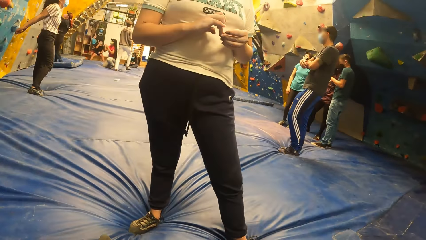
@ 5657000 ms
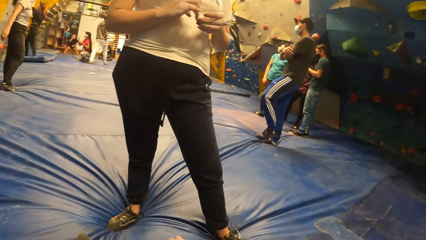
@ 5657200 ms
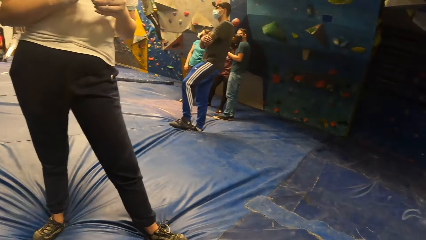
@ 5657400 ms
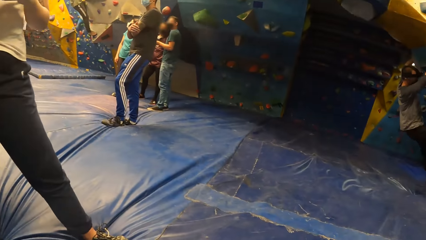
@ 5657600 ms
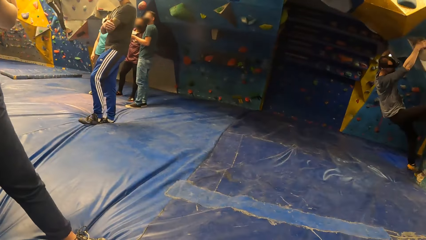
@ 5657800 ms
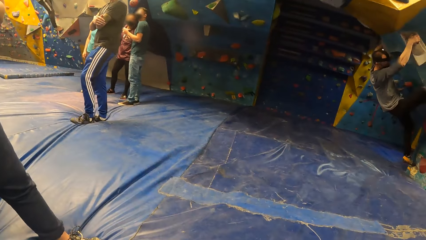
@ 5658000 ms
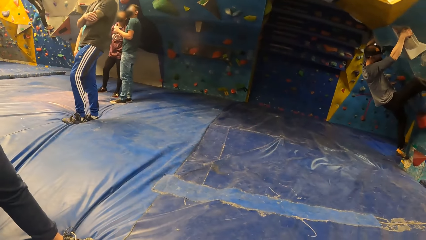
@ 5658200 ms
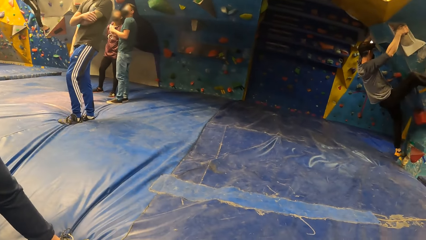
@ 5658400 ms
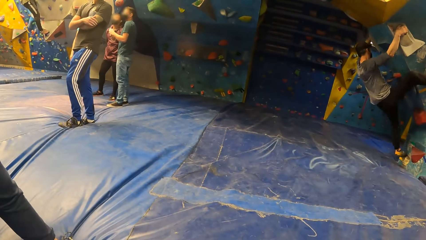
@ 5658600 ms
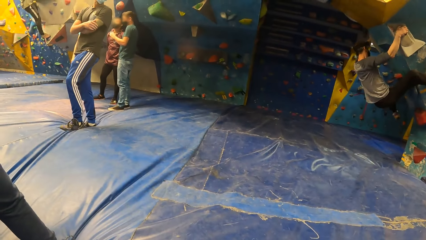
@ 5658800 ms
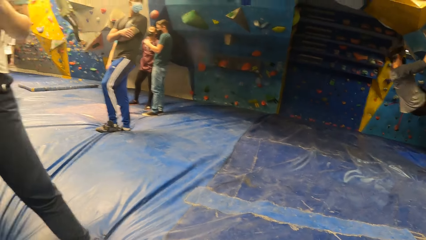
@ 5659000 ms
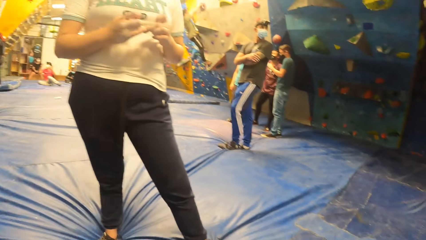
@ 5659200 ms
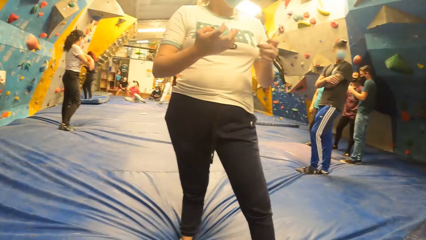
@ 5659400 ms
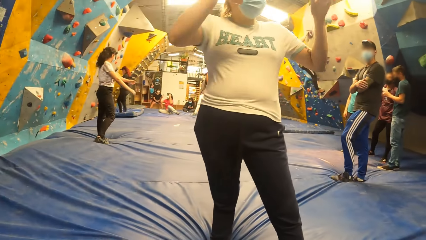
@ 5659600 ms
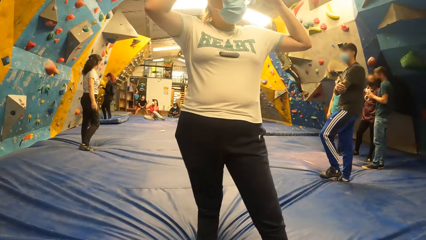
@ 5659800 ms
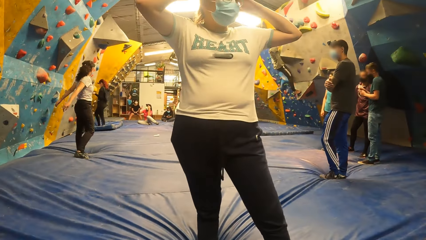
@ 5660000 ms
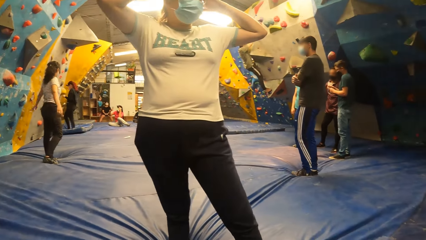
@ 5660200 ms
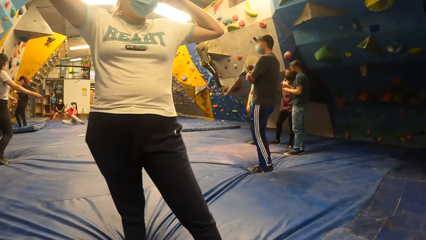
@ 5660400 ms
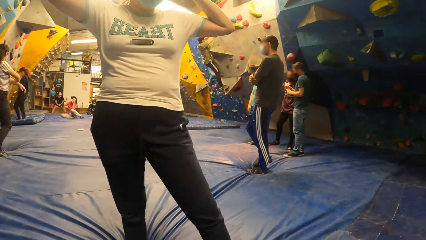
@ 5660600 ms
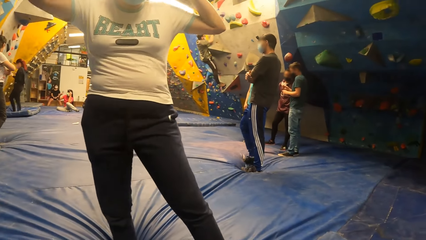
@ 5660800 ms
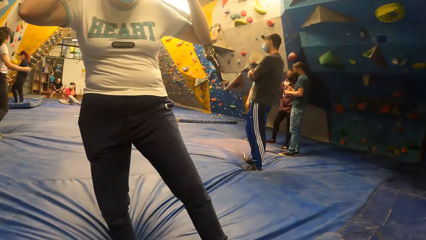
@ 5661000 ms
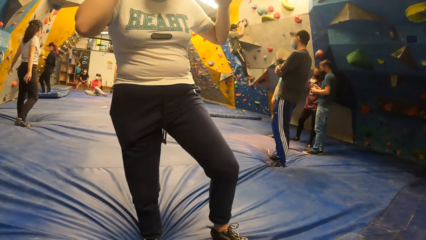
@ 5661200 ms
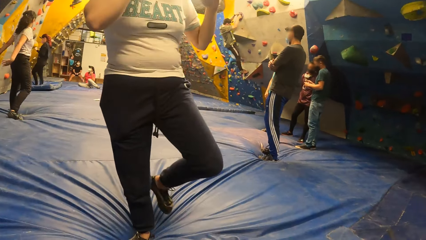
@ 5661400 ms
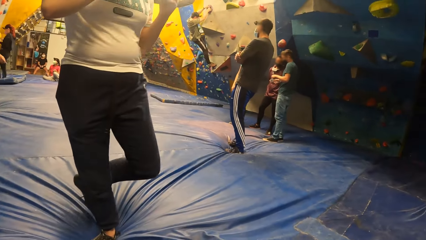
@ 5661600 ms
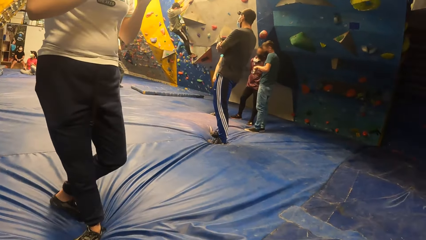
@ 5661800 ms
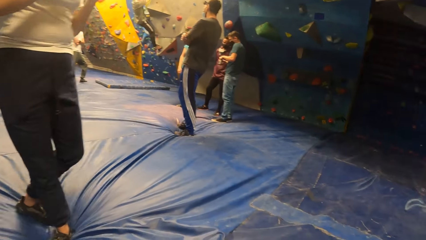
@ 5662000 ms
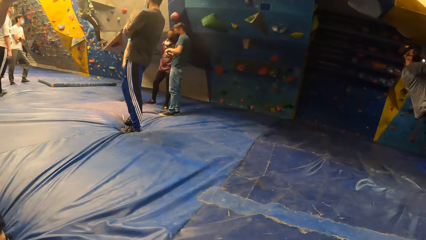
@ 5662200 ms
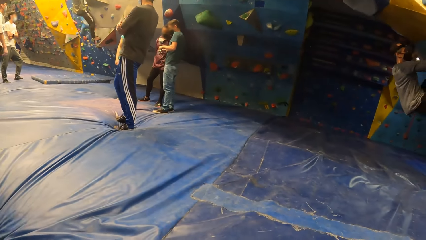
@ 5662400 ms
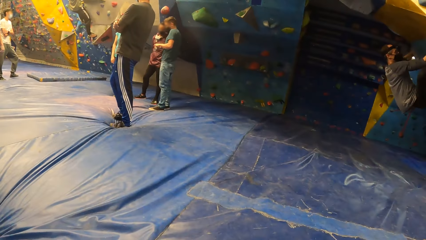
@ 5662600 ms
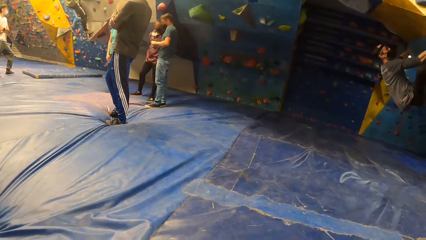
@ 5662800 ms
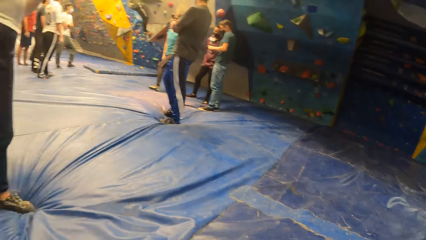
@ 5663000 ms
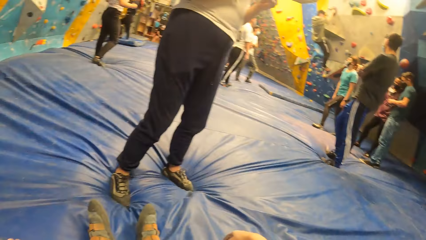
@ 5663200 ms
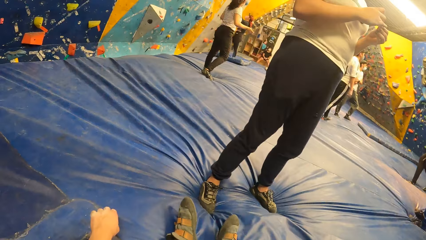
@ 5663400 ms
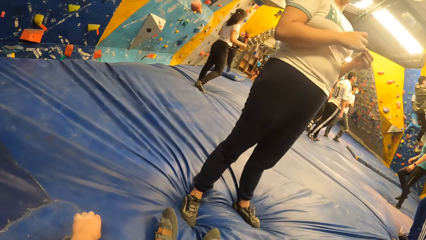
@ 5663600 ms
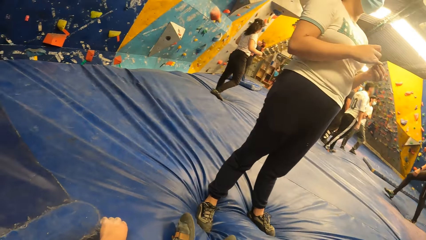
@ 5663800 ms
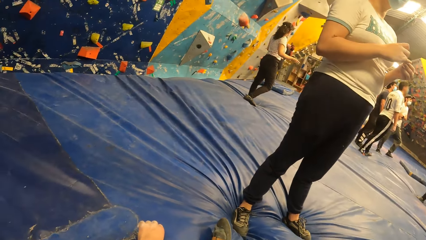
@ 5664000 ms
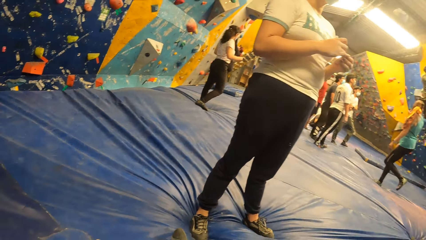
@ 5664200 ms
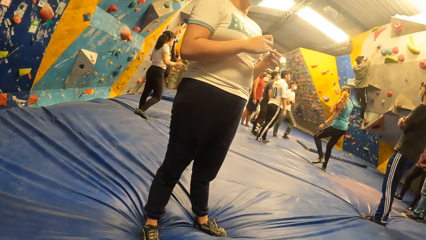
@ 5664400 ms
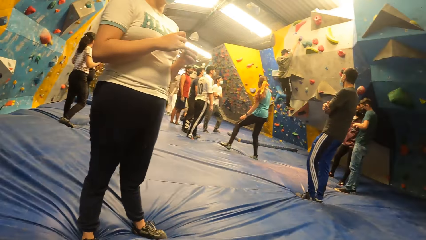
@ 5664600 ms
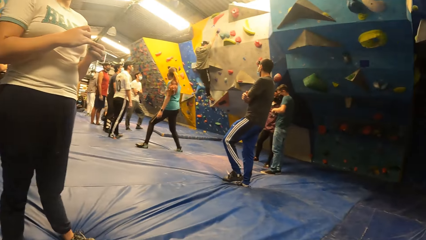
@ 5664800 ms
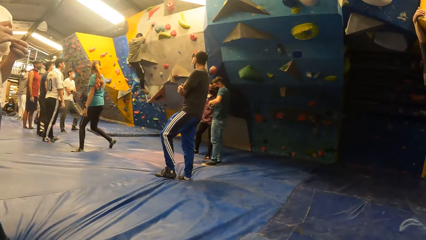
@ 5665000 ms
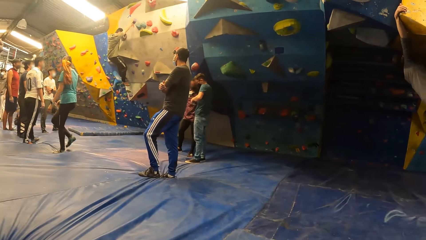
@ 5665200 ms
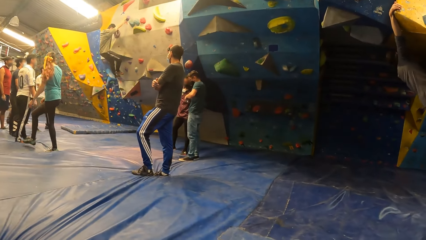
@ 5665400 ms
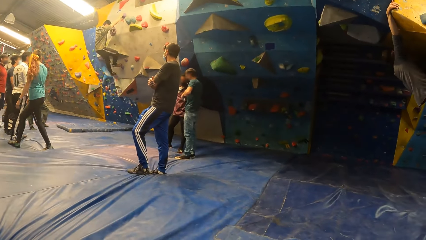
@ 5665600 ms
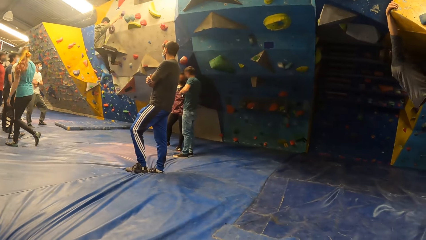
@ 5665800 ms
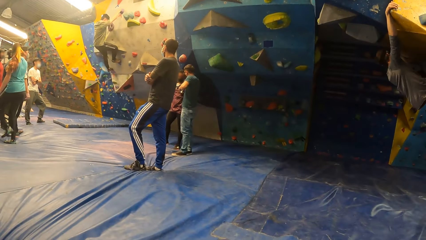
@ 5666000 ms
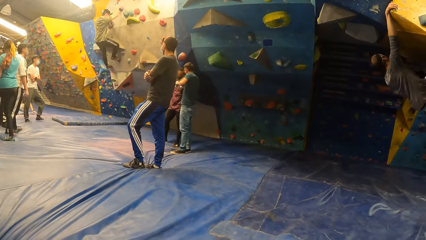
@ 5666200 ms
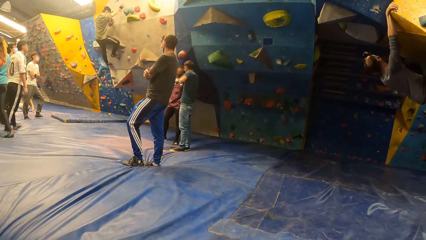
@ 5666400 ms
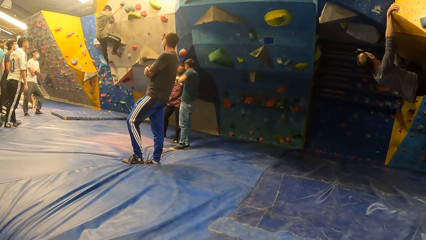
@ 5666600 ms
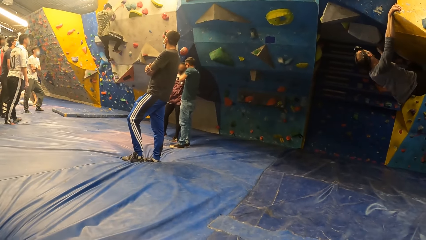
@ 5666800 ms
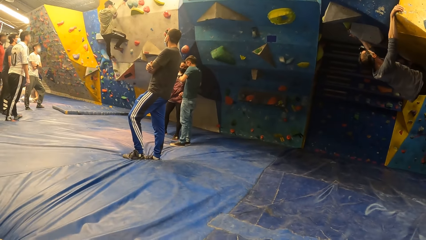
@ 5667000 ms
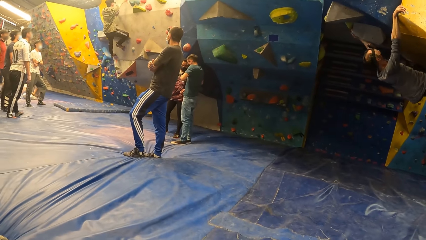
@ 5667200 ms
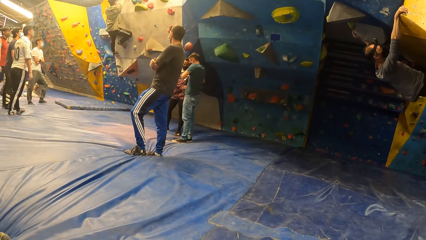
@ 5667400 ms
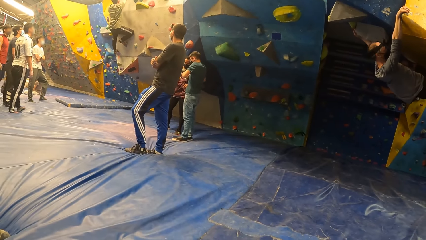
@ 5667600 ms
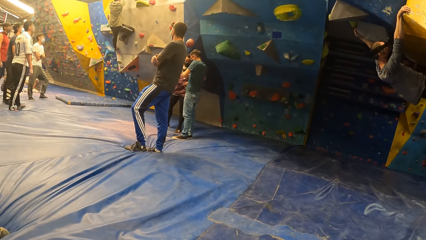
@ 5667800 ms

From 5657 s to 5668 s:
A person puts the hand on the head. The camera wearer looks around.

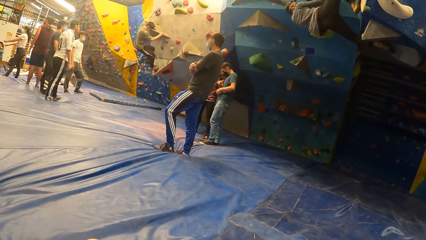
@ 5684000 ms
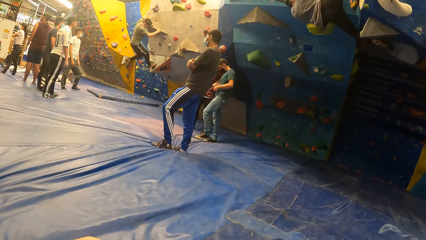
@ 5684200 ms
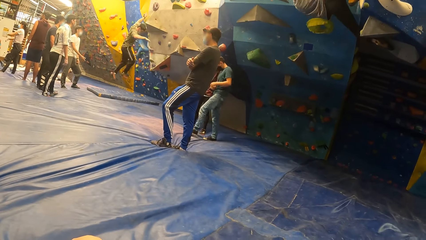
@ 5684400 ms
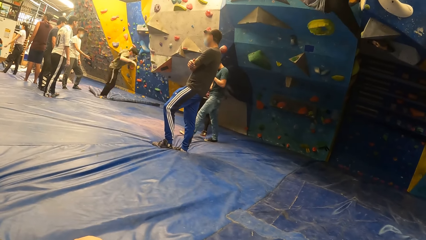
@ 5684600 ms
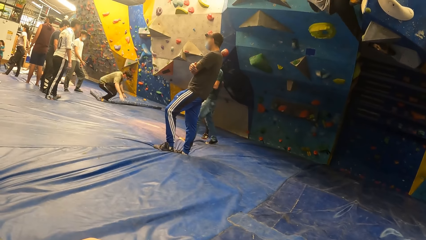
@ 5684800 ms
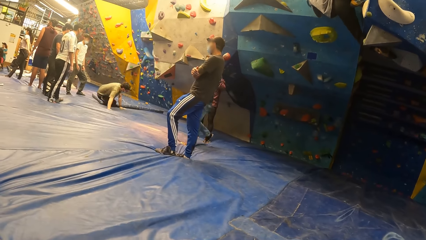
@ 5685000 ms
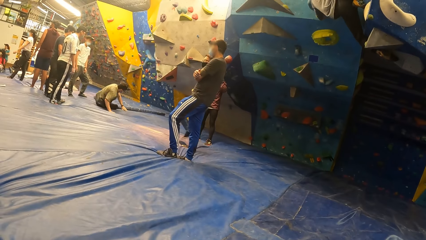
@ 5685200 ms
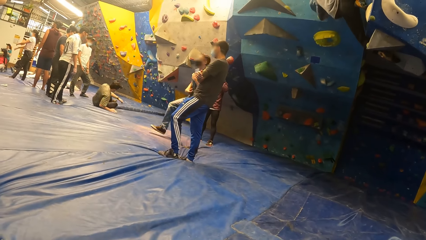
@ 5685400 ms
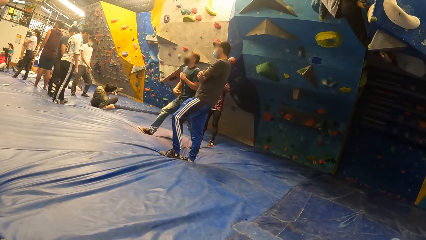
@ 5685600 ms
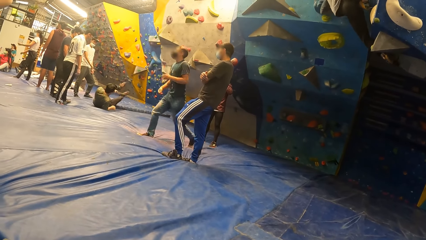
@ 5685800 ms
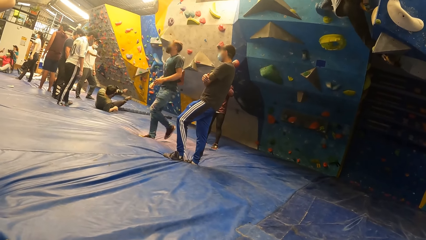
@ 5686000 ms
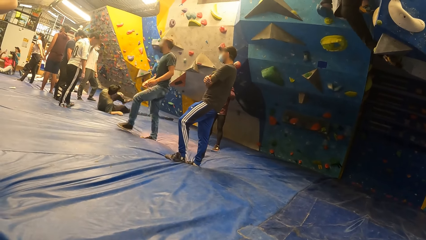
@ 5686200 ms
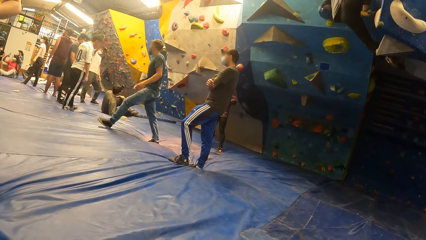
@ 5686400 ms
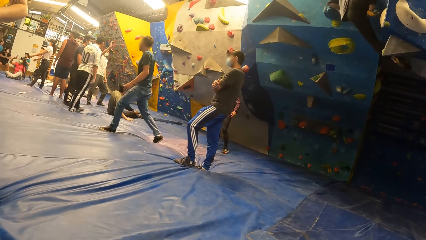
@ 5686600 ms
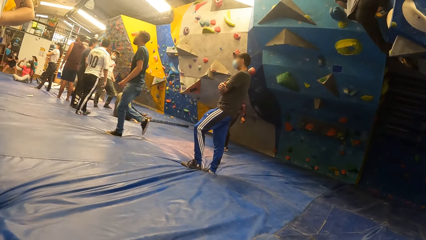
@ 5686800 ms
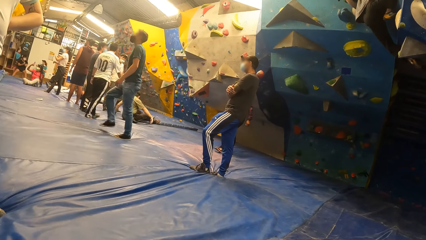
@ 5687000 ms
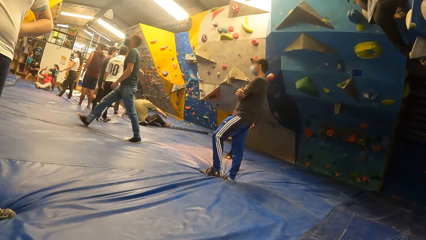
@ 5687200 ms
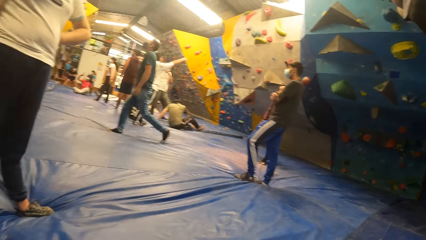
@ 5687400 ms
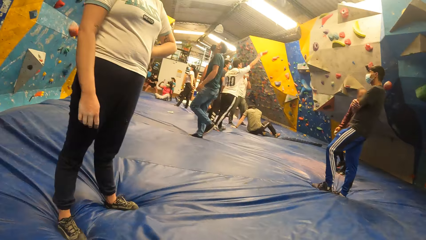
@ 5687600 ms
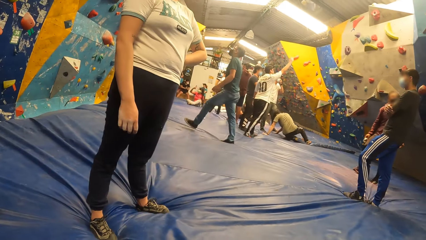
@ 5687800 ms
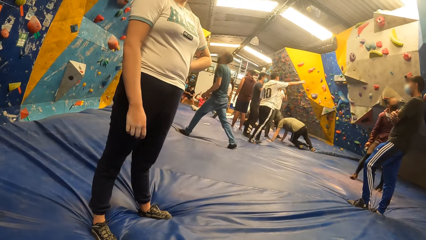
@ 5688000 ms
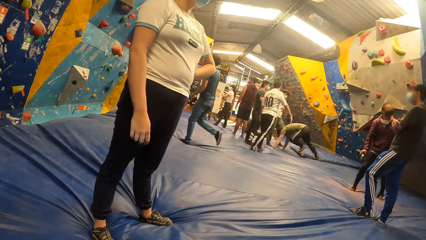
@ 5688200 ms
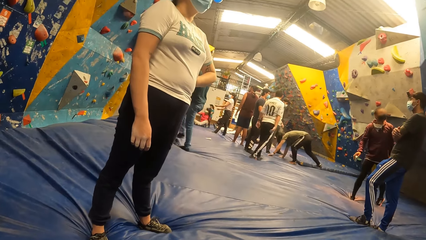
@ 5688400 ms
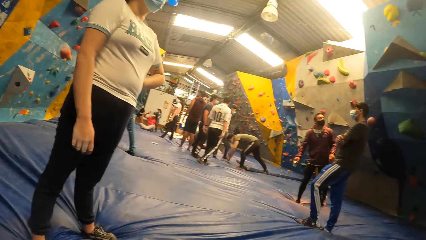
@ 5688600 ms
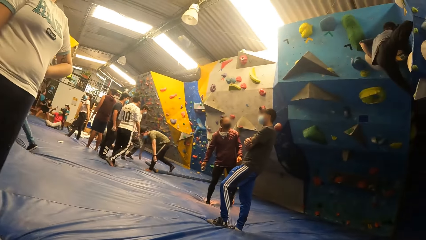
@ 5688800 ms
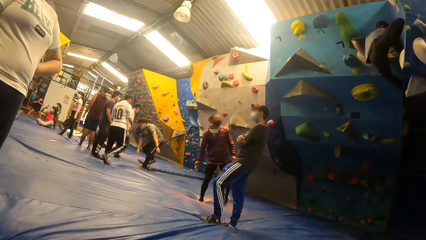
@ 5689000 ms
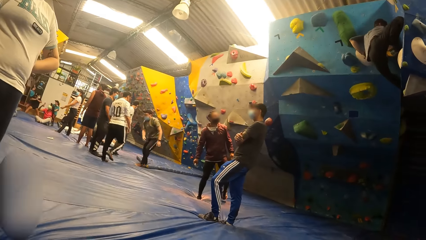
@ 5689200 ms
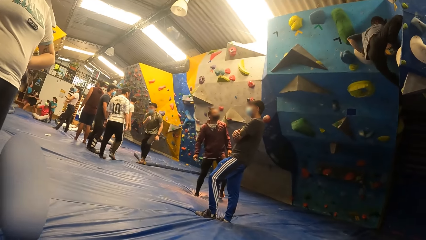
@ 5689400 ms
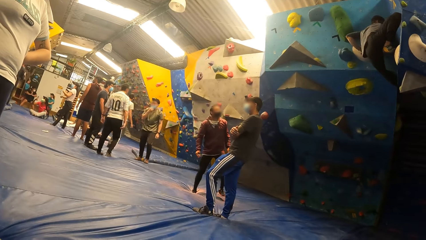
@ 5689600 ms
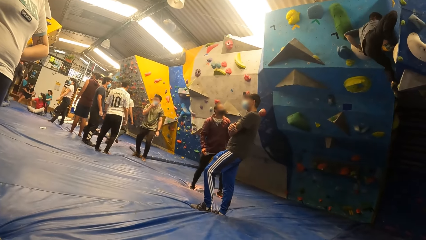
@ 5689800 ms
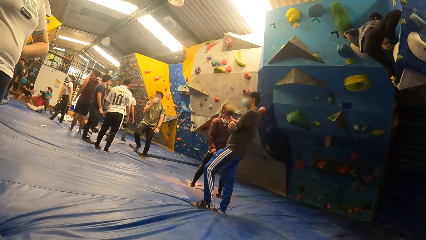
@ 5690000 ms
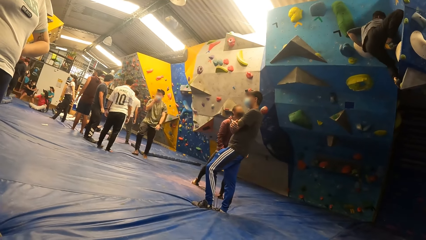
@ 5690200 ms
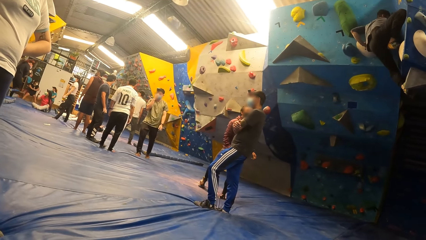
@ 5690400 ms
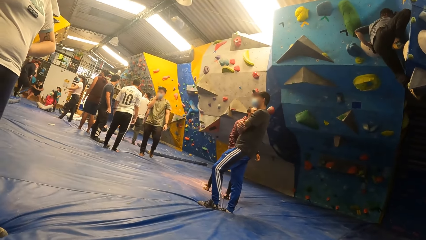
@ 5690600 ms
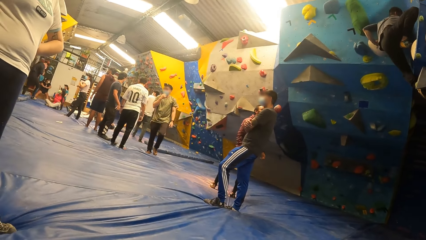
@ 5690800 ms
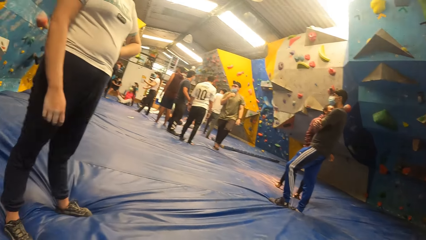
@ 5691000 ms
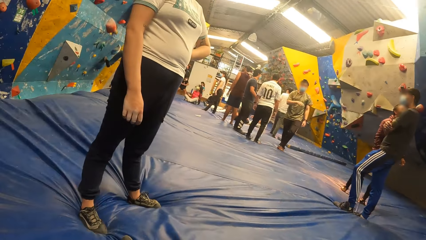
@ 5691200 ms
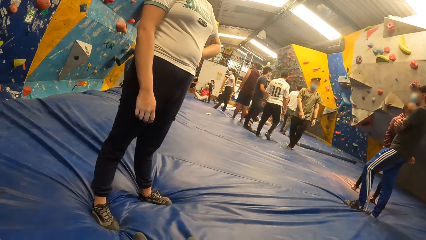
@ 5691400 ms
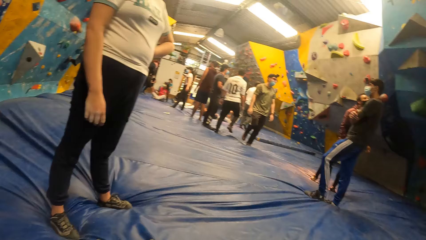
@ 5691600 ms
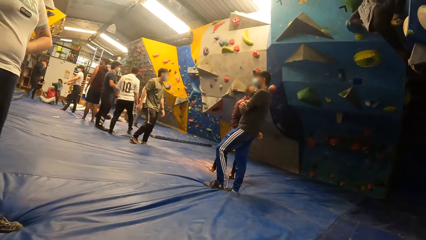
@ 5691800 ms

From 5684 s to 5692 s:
A man walks on the climb wall floor. Another man points up the climb wall. Another man climbs up a climb wall. Another man walks in the climb wall room.
